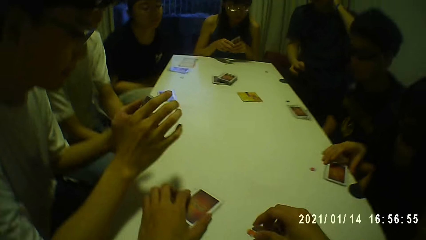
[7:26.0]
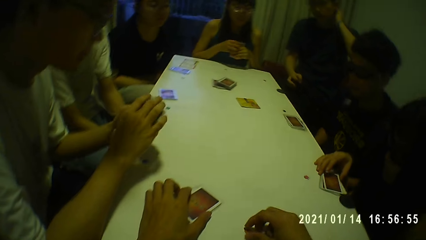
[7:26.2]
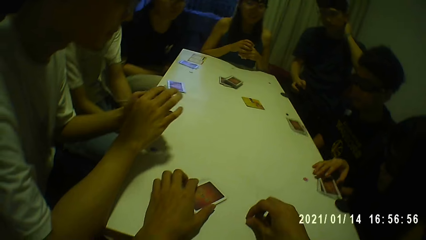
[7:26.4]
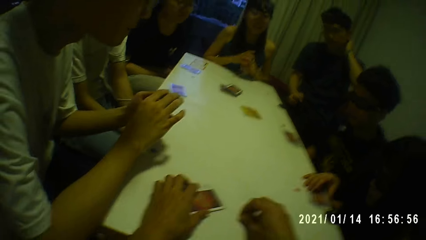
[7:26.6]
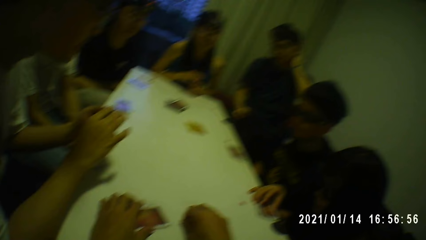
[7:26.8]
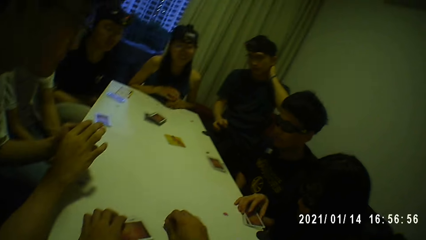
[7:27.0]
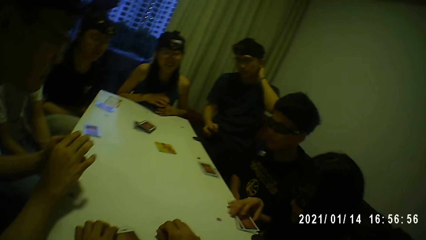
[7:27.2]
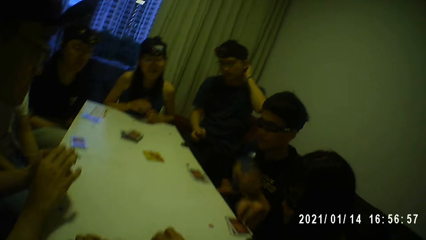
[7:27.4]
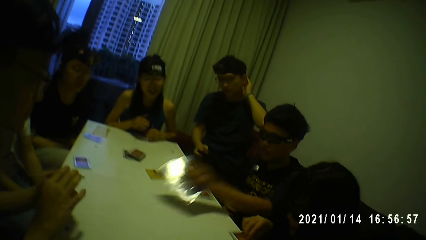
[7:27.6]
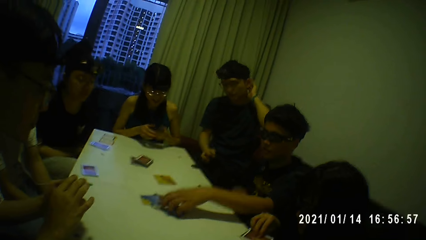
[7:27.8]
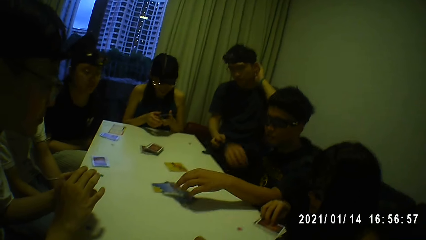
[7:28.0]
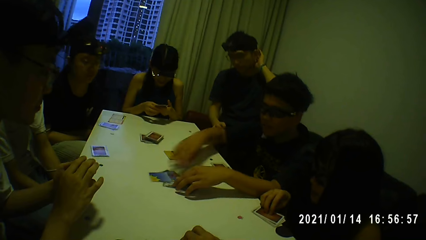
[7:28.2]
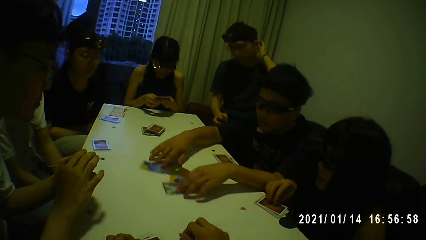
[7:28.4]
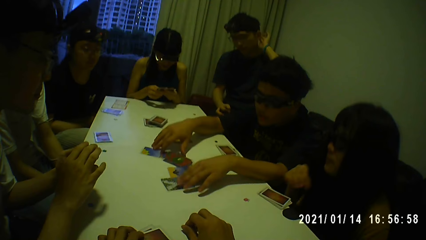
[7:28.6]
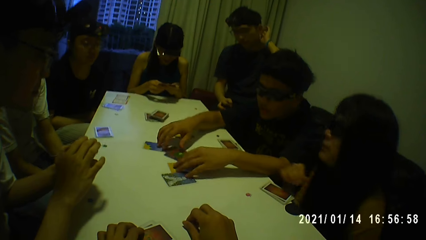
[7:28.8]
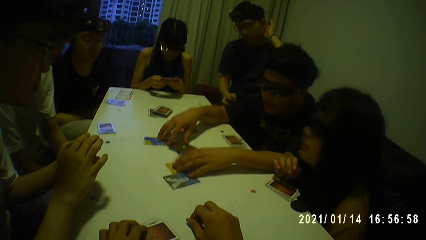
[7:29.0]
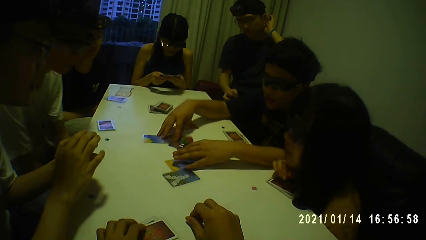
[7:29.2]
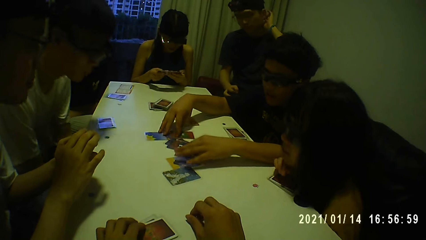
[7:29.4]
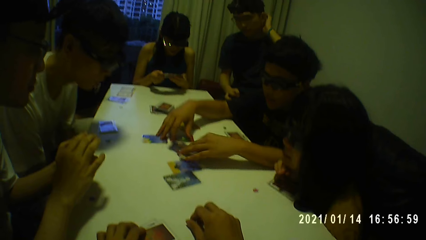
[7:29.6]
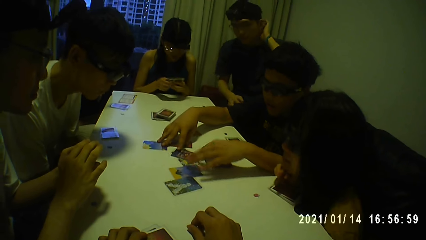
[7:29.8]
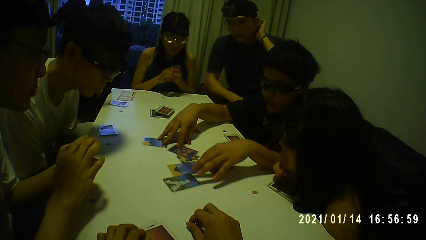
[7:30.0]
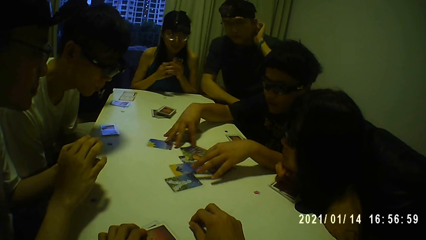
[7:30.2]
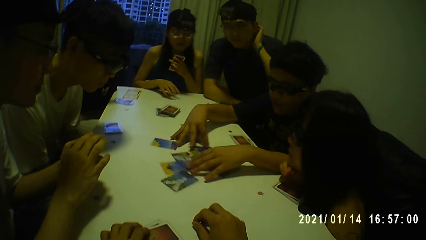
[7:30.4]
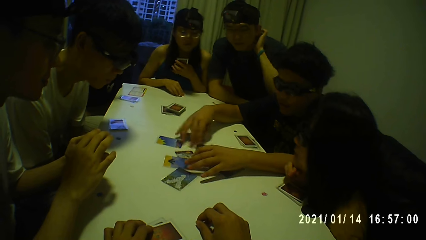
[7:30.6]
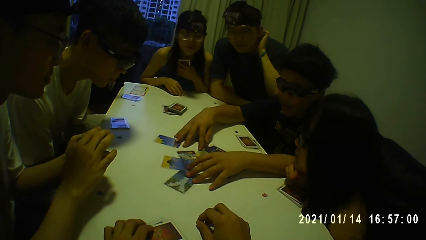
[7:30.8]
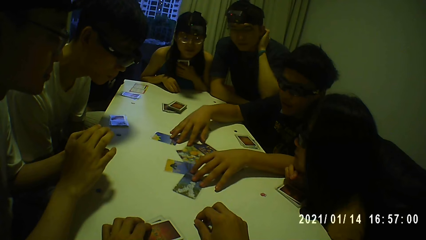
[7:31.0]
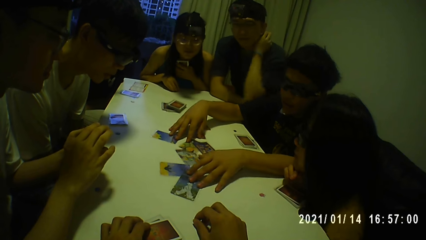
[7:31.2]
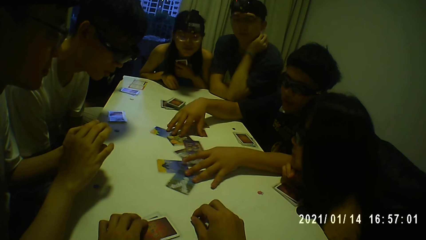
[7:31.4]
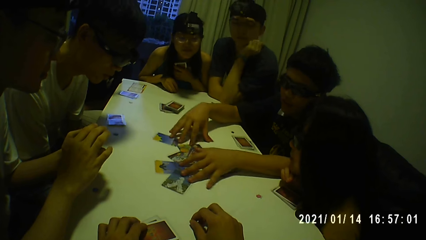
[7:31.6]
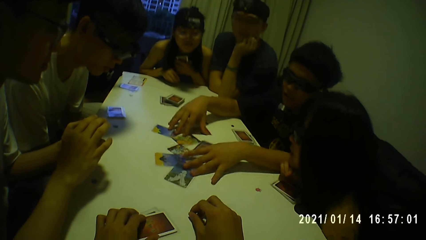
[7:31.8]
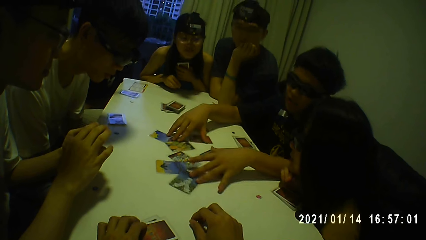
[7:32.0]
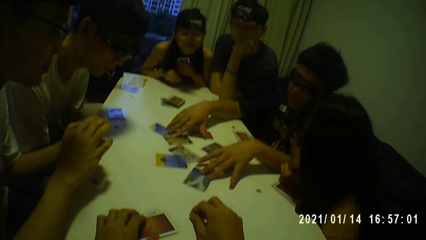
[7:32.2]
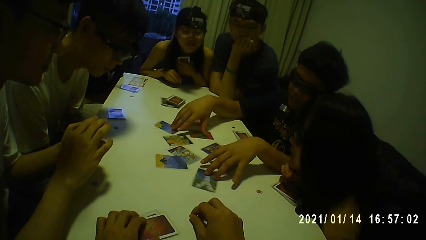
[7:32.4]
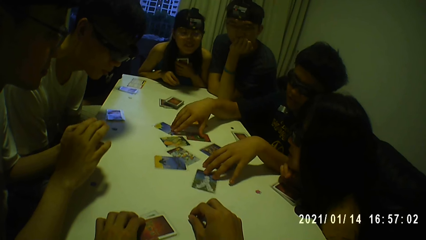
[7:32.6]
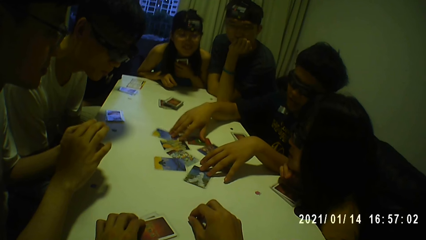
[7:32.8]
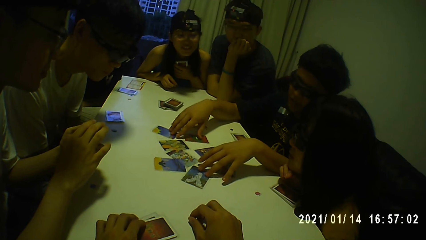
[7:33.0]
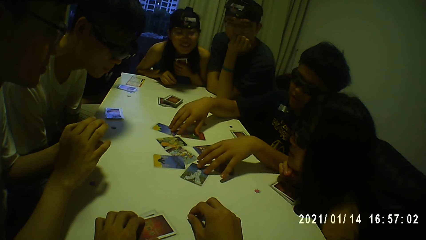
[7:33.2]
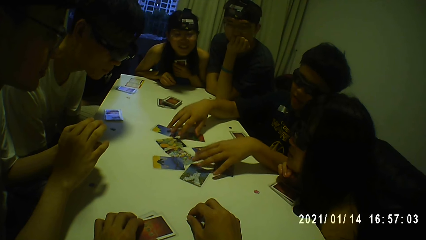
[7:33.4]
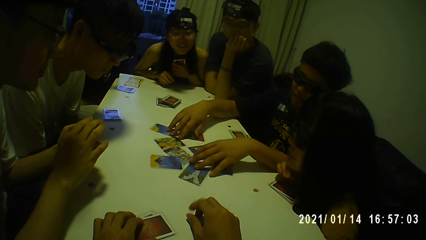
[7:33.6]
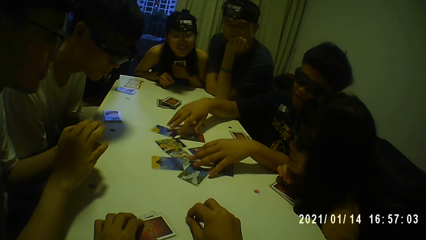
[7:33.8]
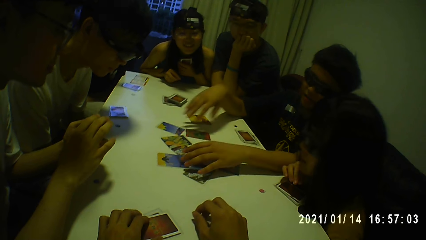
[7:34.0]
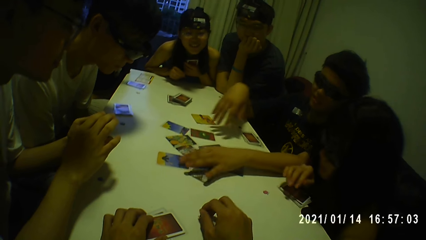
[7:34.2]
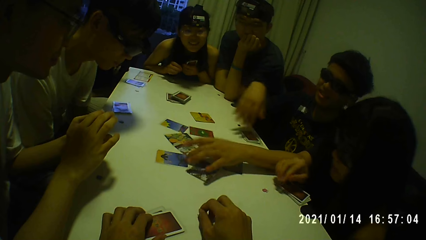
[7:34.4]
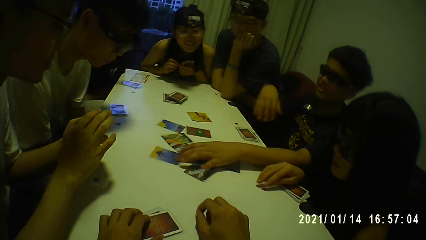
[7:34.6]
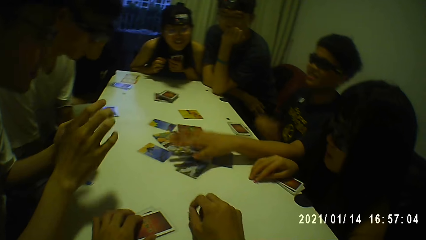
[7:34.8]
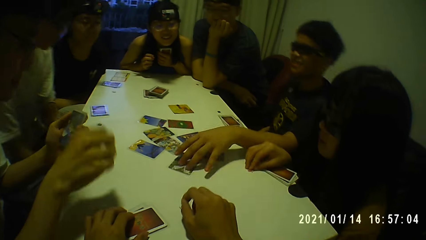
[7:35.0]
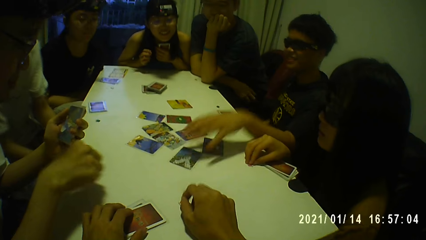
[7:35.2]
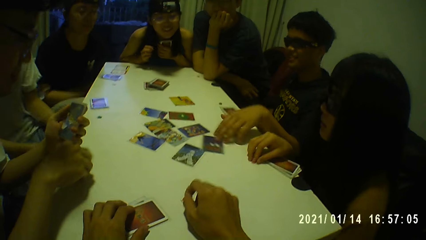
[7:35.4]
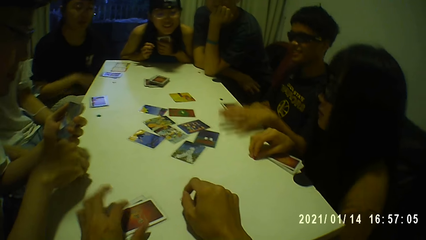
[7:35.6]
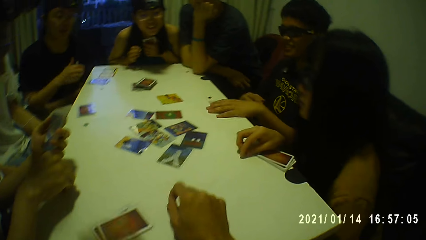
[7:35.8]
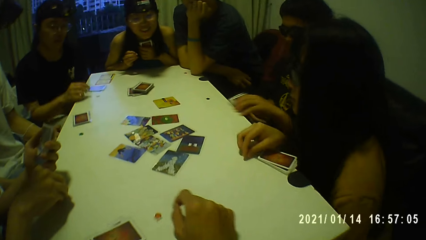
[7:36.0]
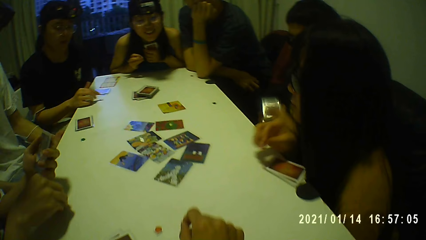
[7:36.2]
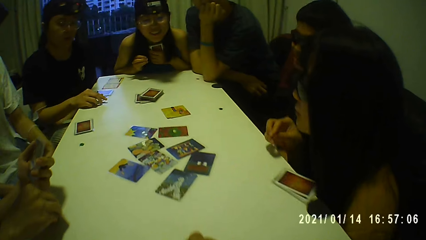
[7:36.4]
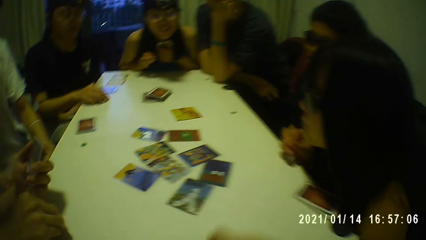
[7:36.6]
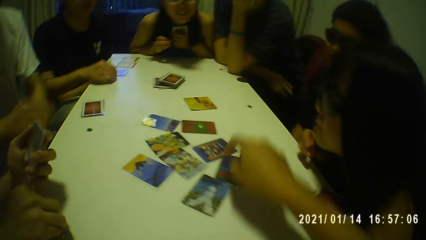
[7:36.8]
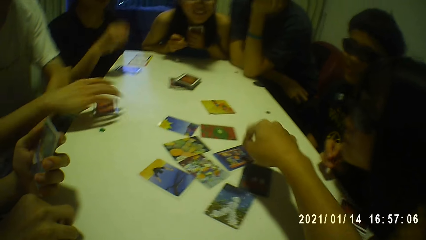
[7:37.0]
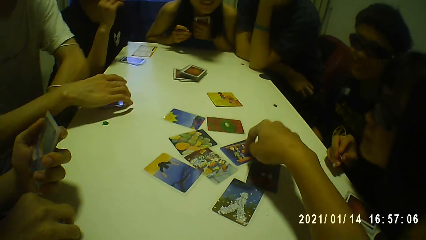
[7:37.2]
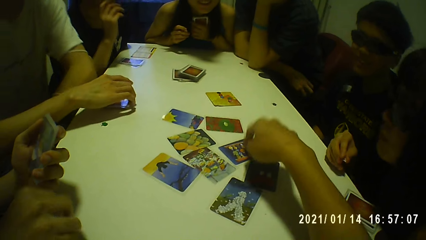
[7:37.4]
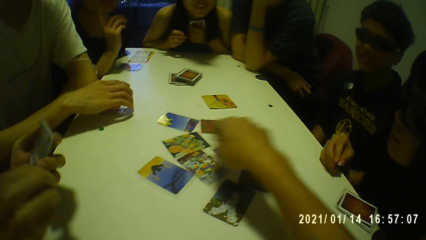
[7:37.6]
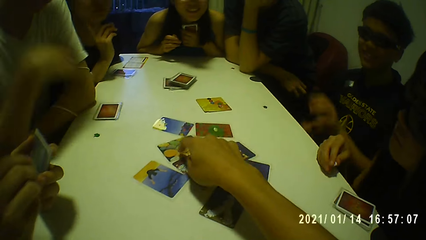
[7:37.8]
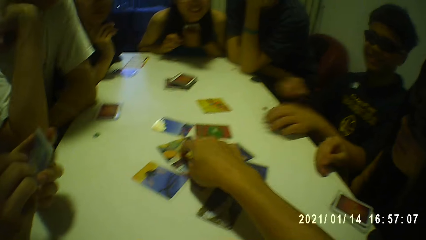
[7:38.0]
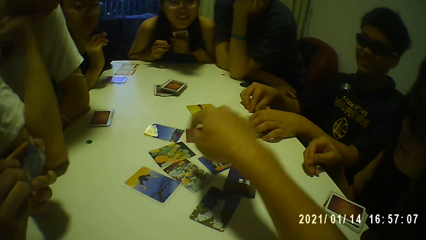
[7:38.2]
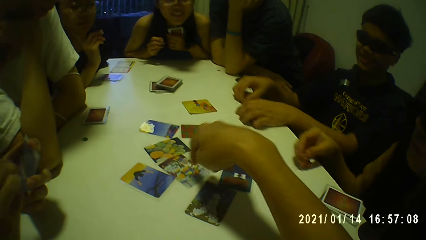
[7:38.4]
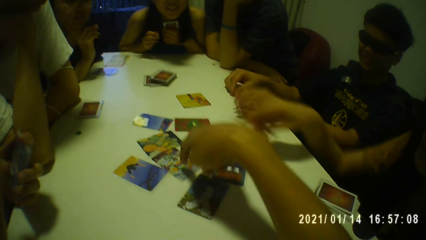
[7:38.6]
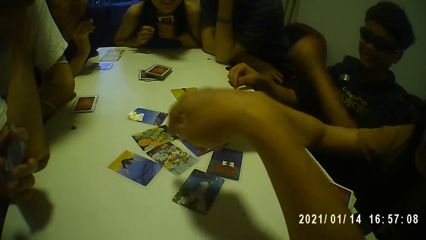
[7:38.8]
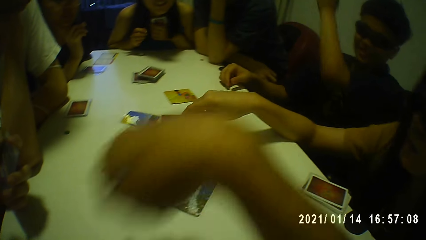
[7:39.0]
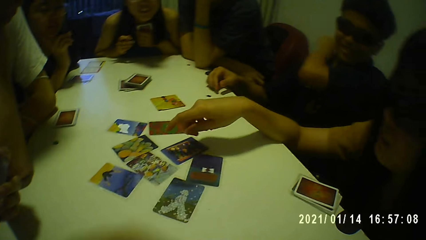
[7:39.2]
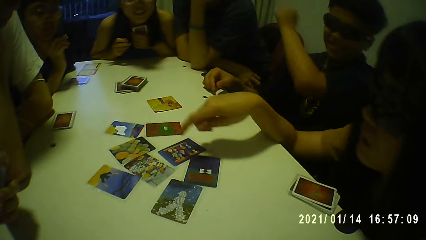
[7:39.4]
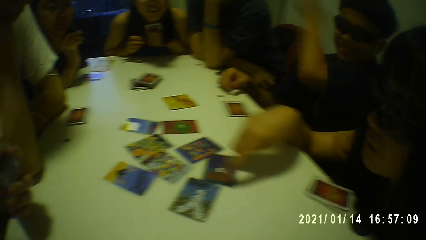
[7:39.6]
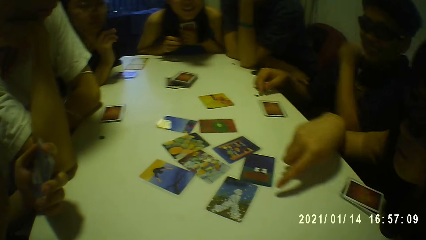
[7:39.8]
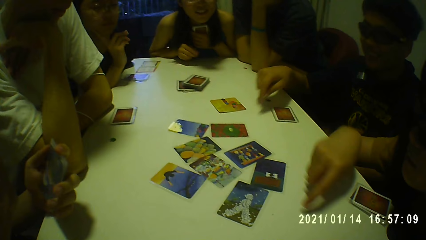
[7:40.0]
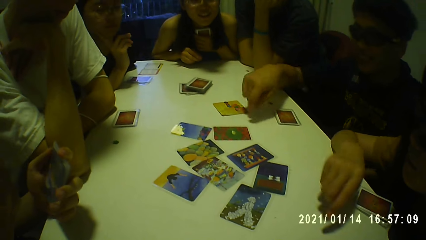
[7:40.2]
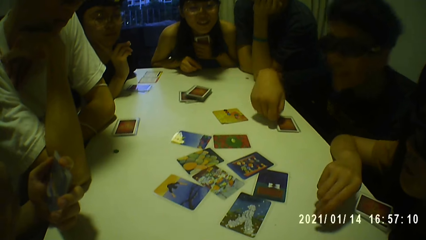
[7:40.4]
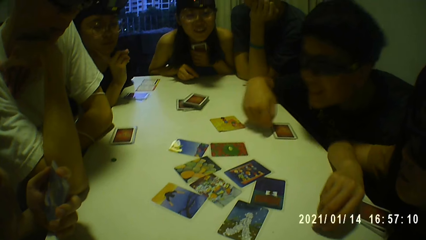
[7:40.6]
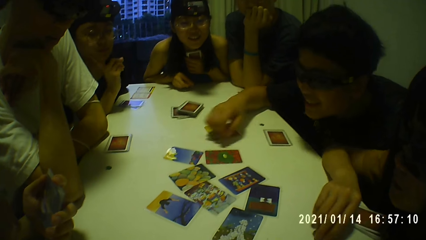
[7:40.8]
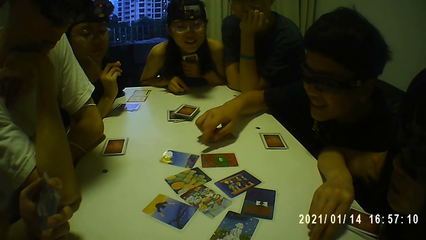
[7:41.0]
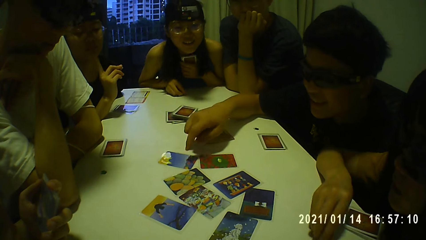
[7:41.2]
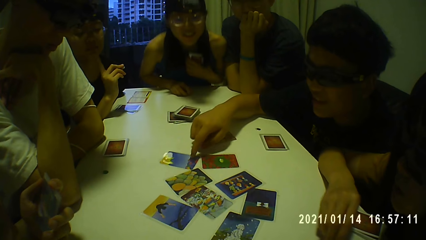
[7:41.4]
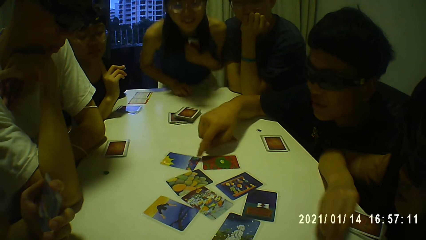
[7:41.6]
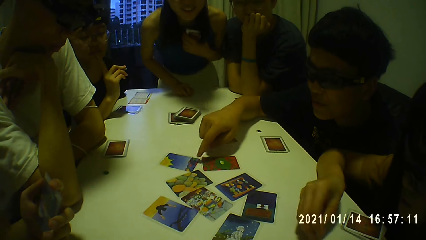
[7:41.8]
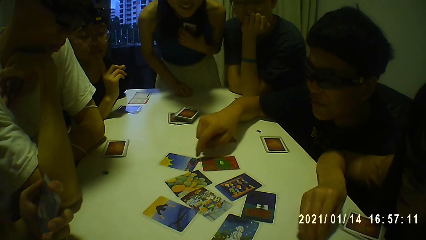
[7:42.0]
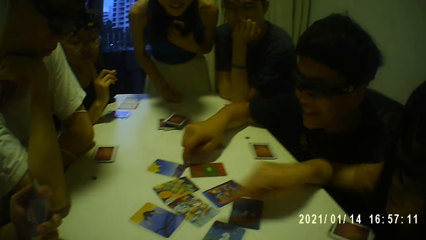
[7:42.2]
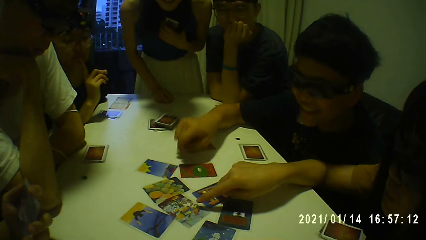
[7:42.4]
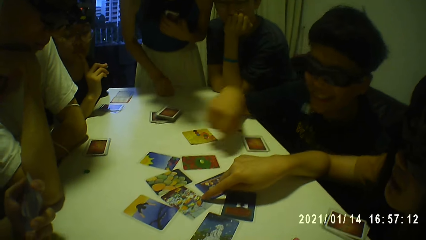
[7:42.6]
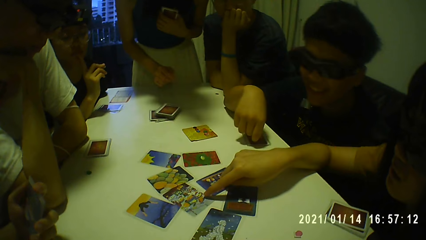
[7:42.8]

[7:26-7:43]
A person puts the cards on the table. The camera wearer taps the fingers of his right hand on the table. He touches the cards on the table with his right hand. He points at the cards on the table.
